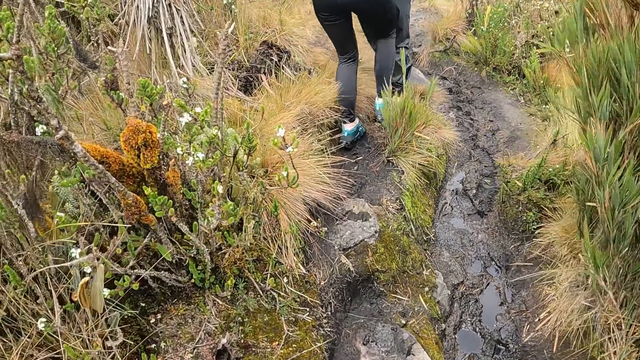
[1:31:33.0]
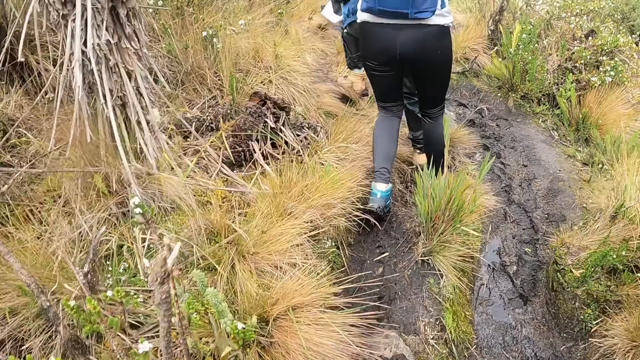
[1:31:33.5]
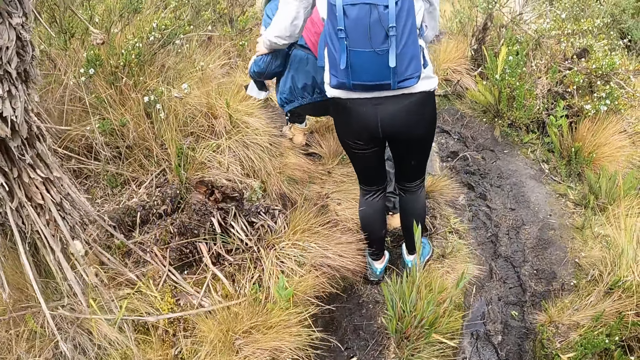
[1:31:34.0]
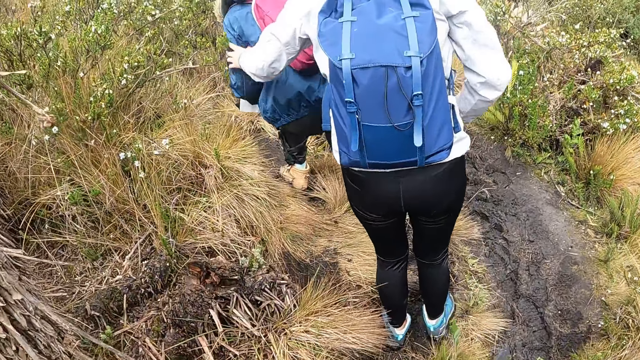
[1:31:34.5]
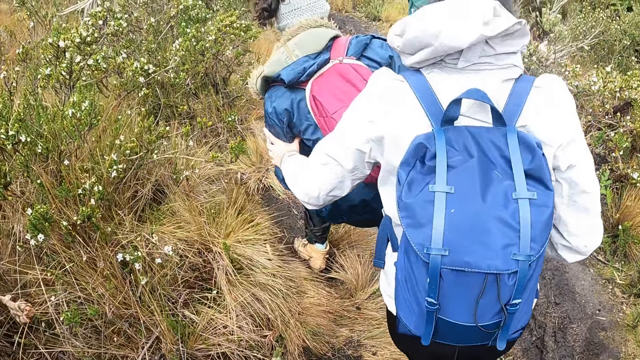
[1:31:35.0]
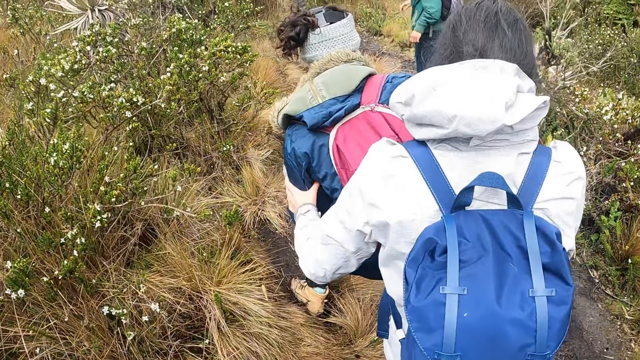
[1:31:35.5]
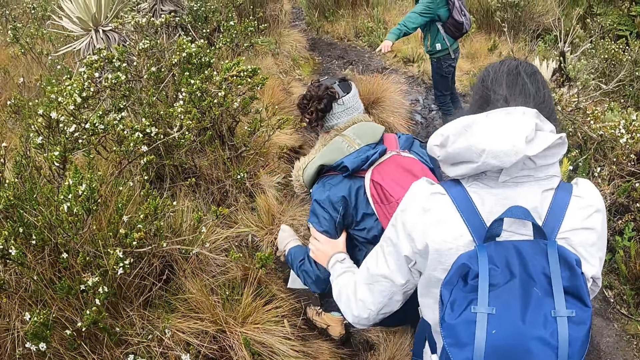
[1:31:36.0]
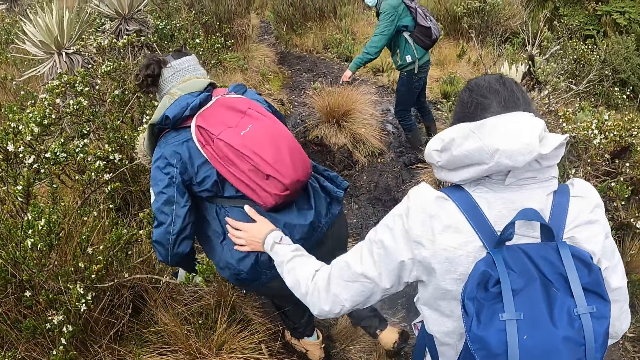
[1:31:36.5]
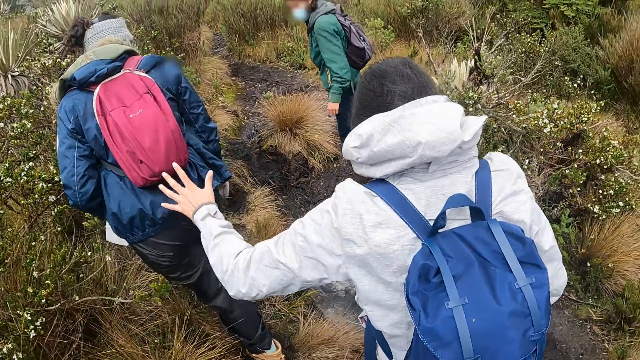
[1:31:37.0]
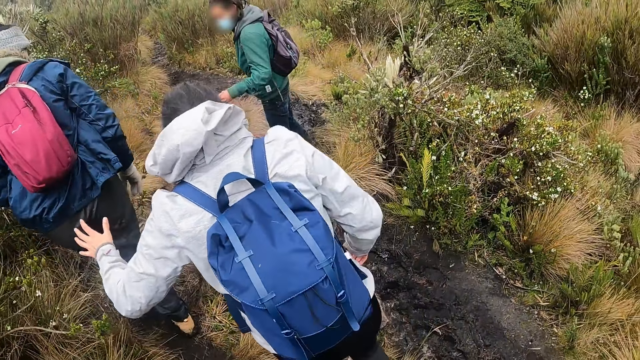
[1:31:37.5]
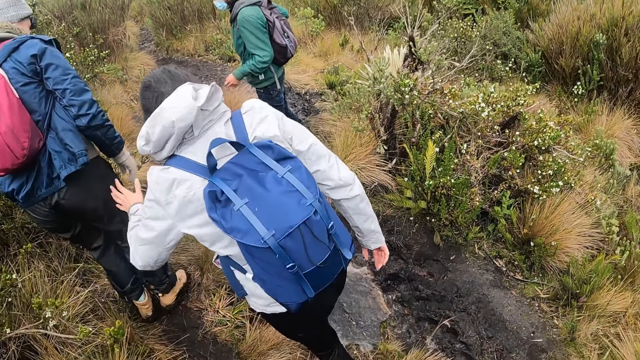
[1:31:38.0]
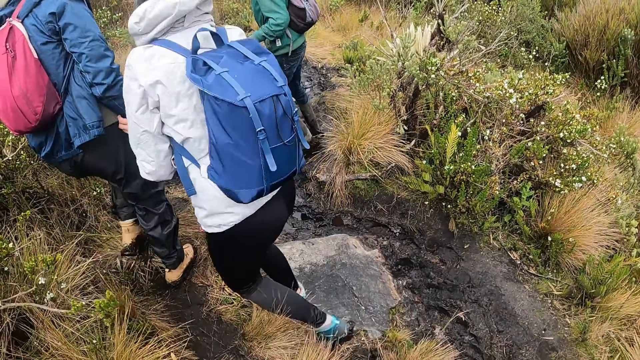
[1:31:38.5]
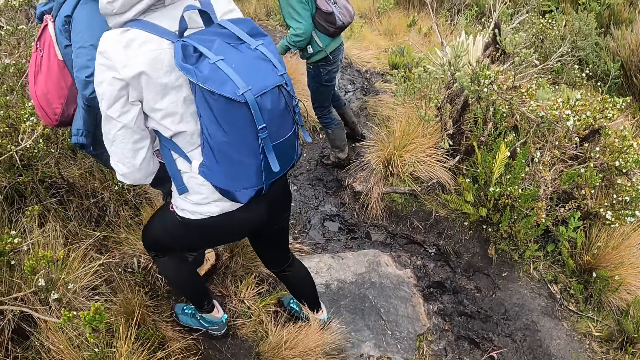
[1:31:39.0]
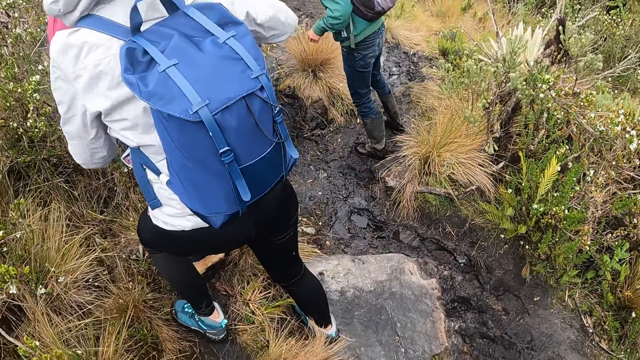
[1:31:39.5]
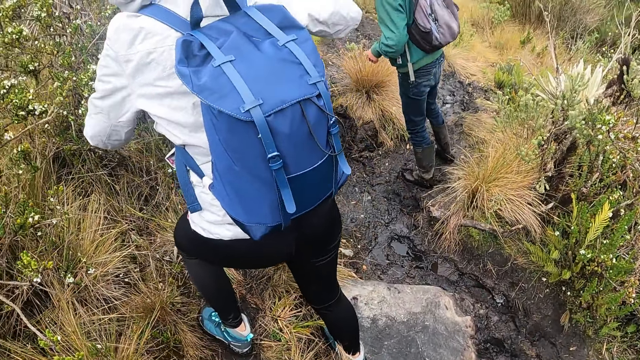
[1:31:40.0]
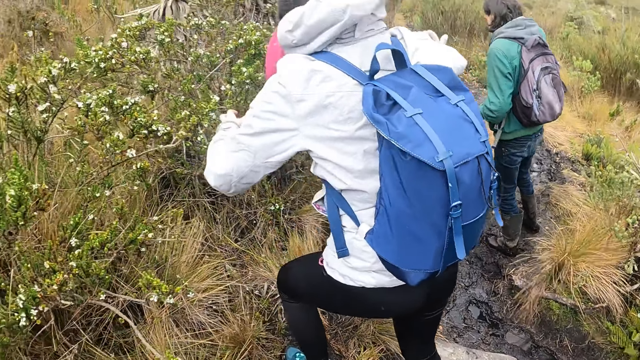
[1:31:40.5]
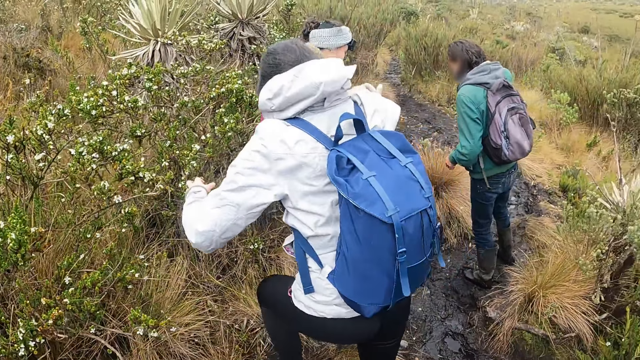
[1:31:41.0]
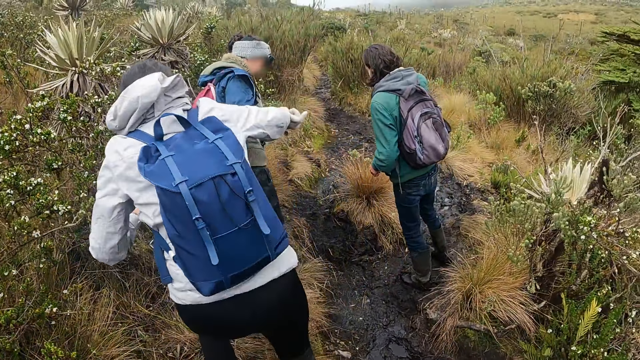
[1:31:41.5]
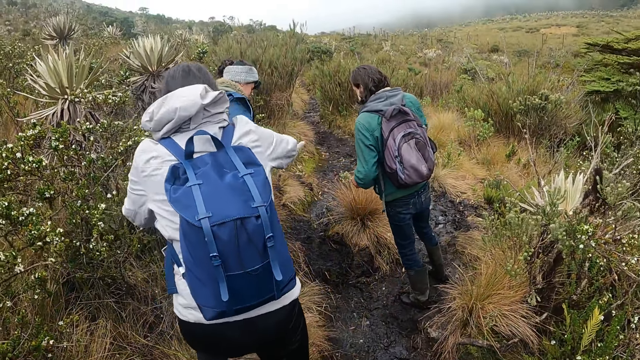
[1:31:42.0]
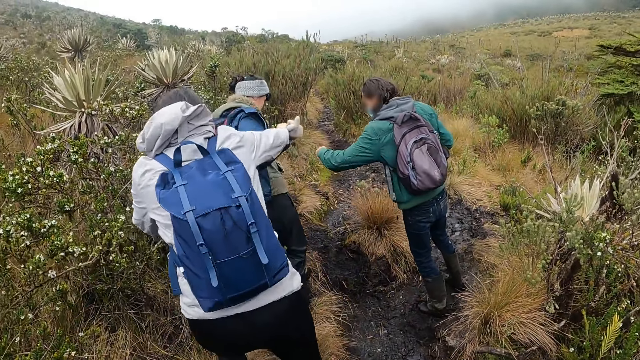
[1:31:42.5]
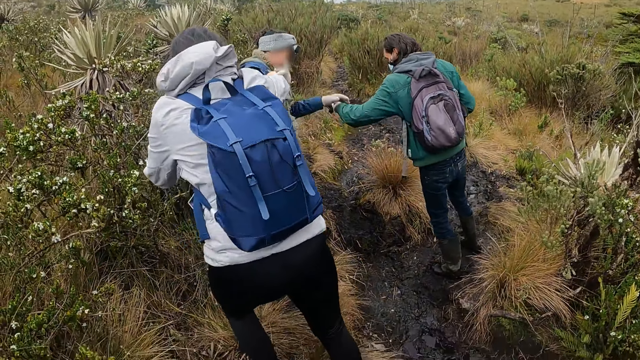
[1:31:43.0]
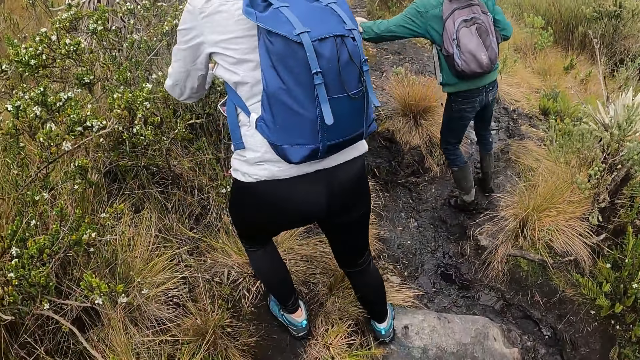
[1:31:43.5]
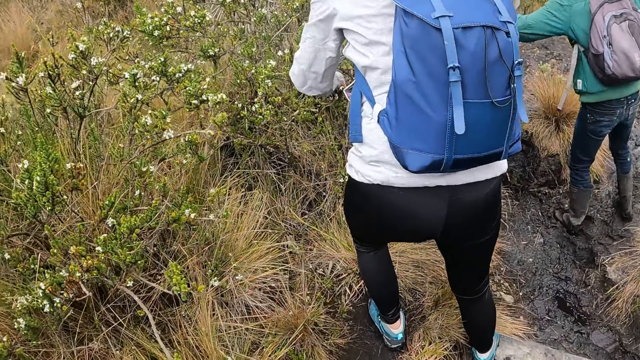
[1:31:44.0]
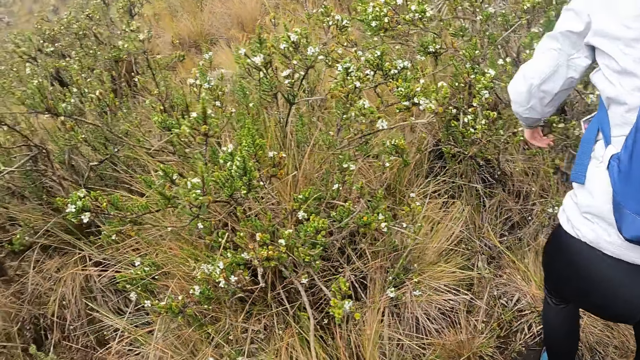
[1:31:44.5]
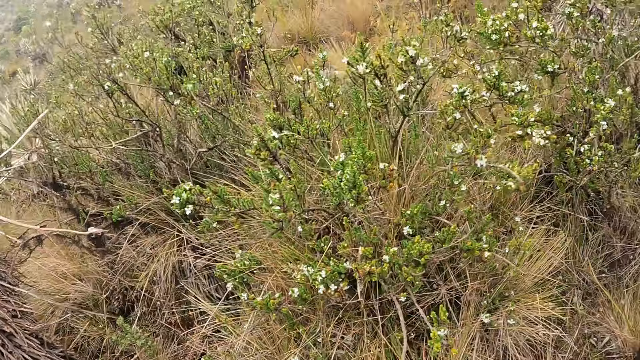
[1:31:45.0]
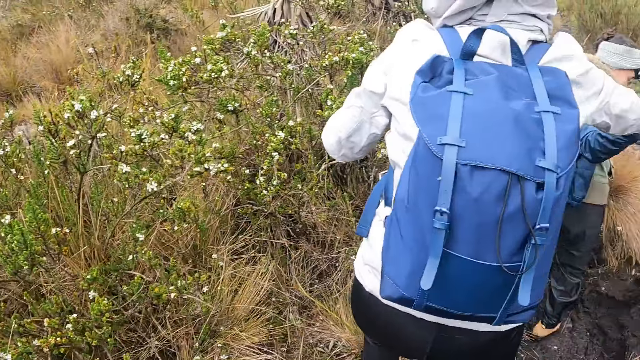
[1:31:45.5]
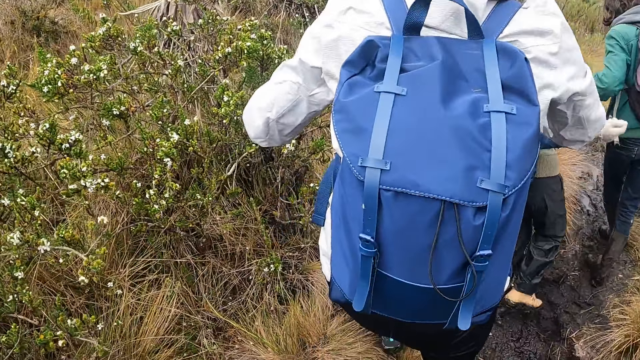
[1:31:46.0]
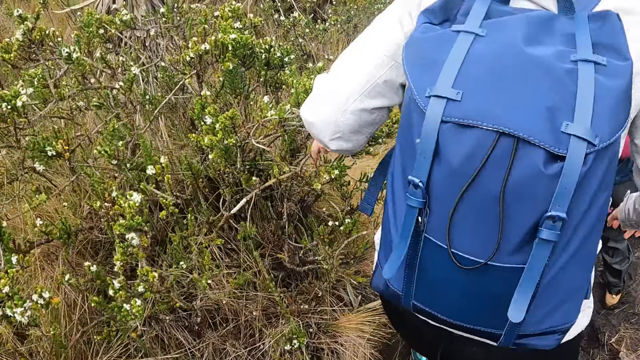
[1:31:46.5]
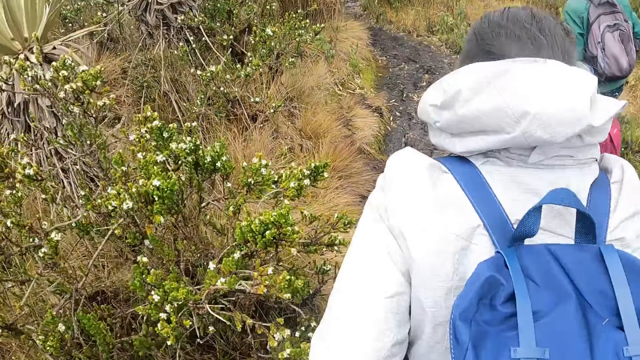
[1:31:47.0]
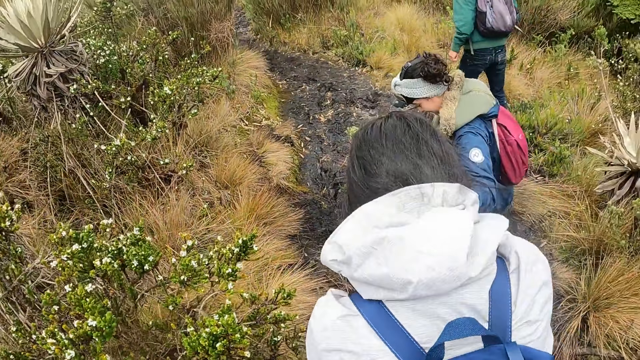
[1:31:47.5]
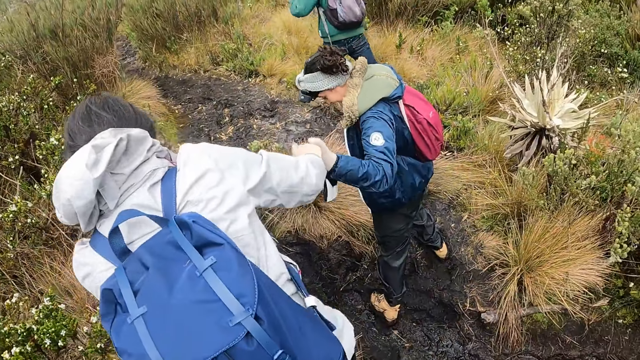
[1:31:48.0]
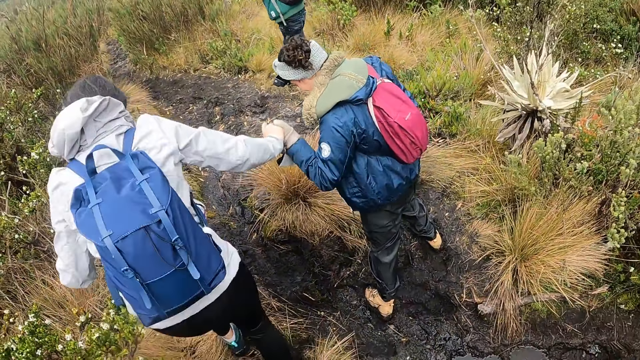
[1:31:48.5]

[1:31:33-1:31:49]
A lady holds another lady. A woman converses with another woman. The first woman converses with a third woman. The other lady holds a man.

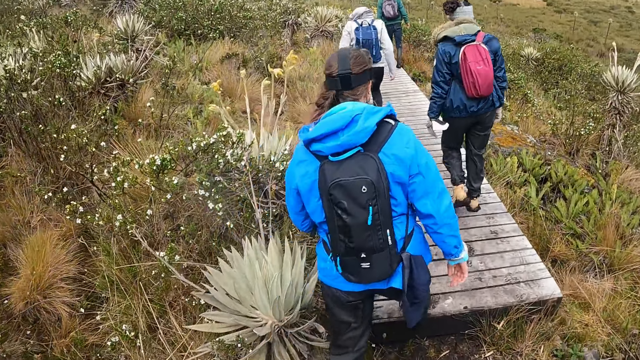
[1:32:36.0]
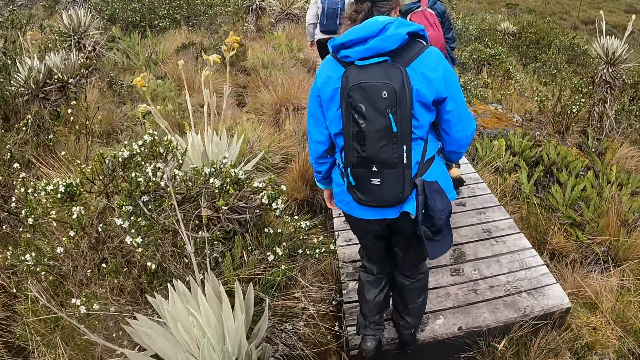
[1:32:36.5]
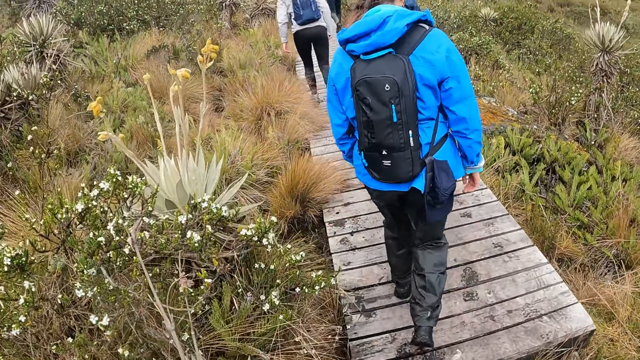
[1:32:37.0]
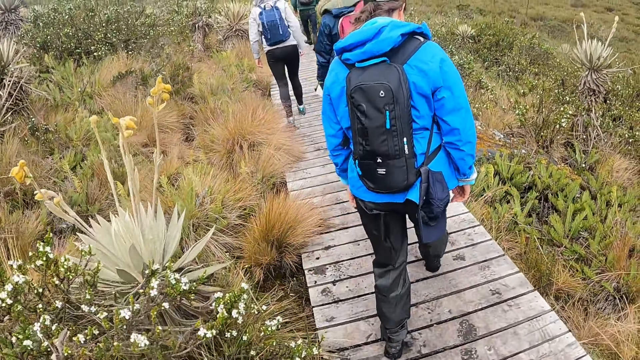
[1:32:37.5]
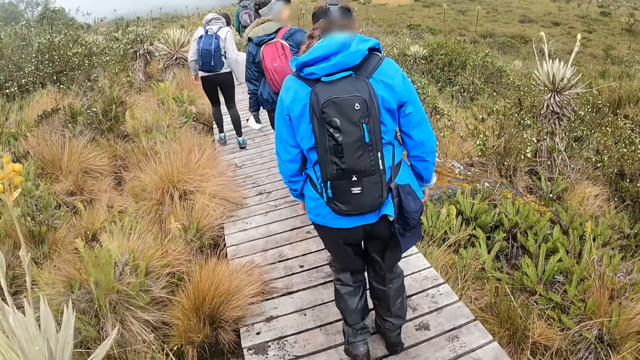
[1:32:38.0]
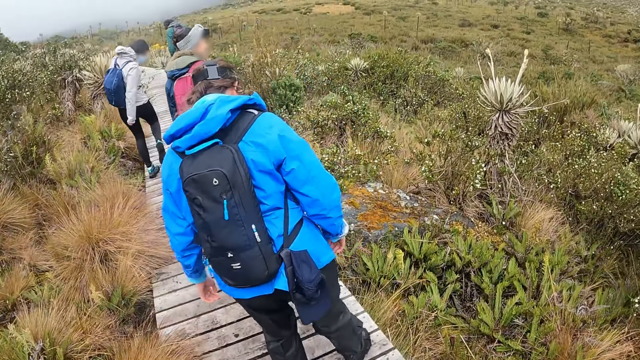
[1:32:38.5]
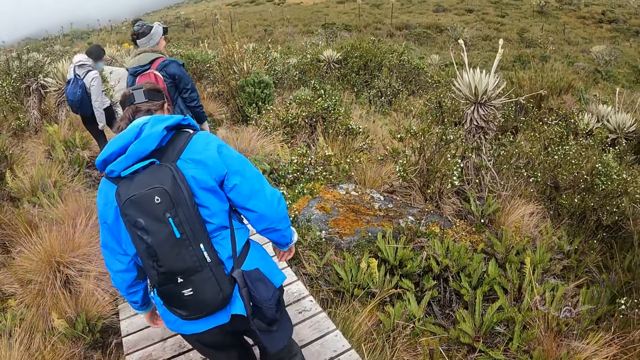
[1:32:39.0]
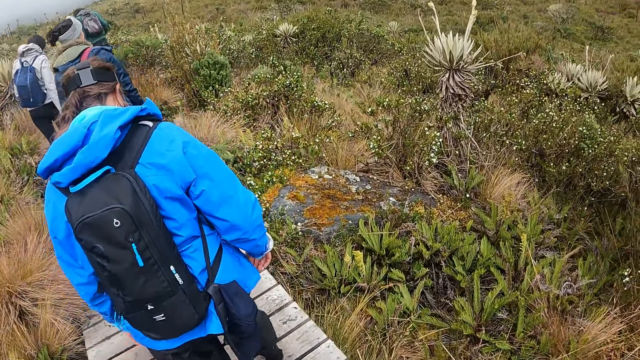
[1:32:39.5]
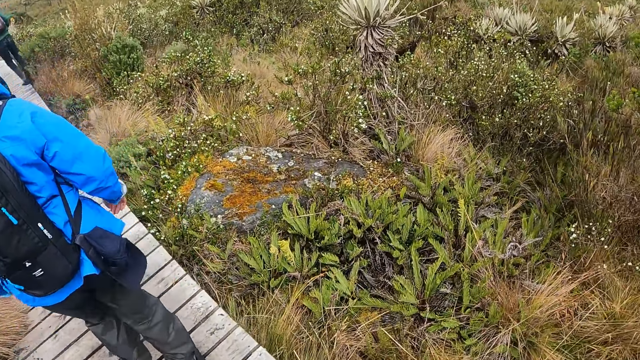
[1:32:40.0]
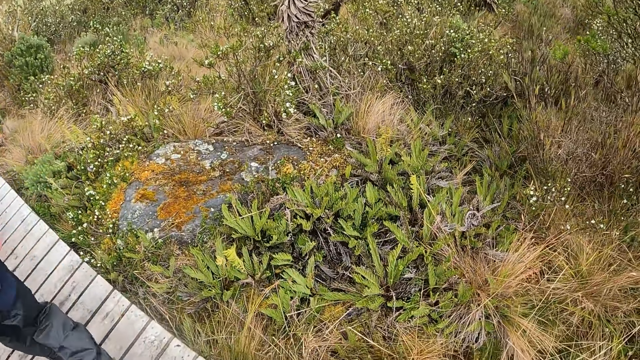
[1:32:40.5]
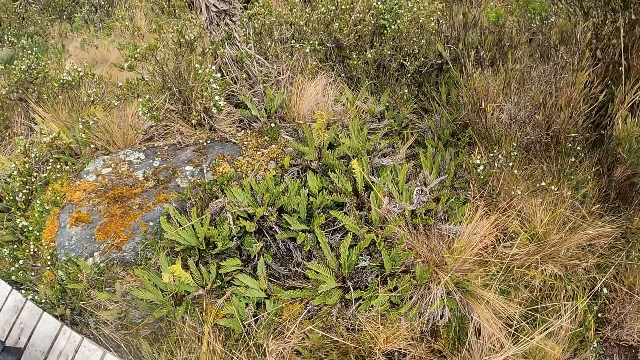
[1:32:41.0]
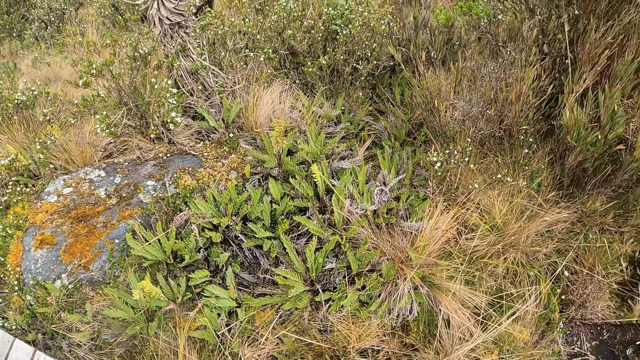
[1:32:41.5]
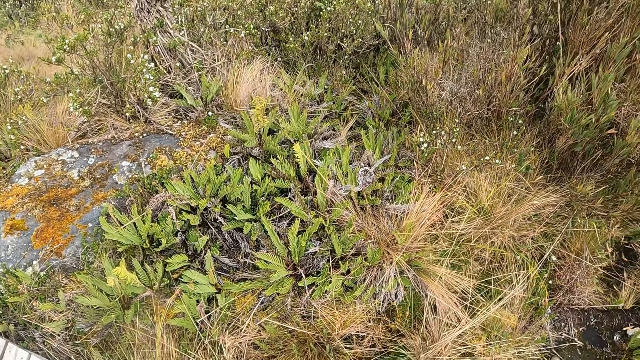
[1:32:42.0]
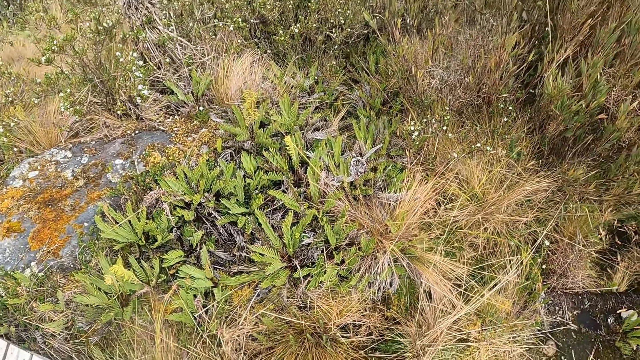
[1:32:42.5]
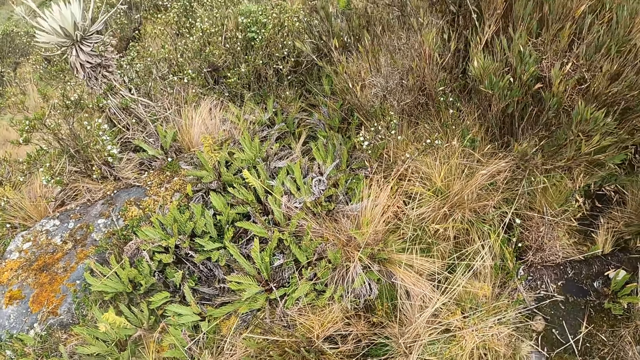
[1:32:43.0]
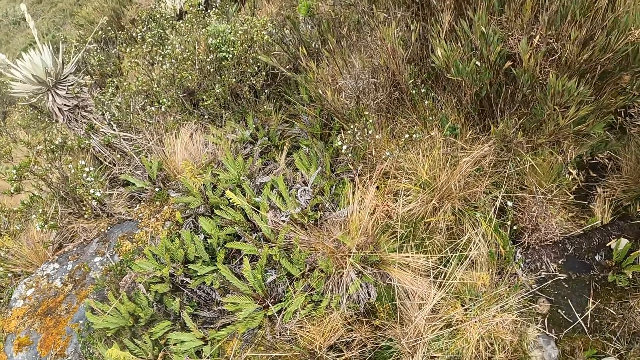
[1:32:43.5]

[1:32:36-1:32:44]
A woman stamps her feet on the ground. Another woman stamps her feet on the ground. A third woman stamps her feet on the ground.
